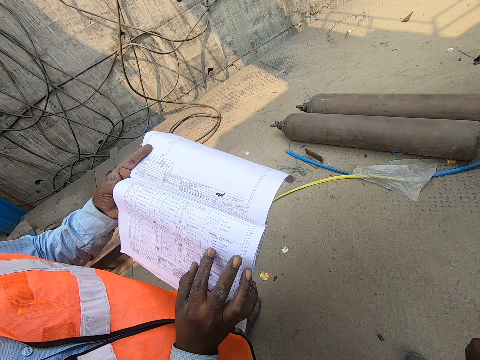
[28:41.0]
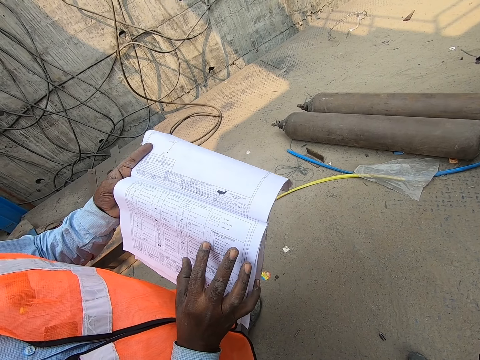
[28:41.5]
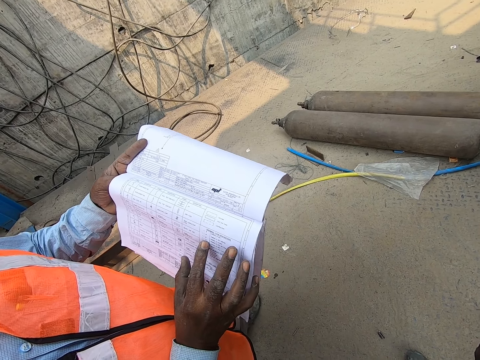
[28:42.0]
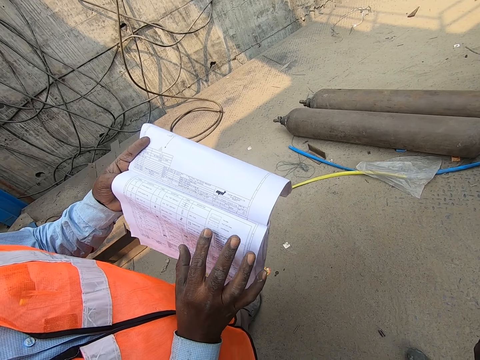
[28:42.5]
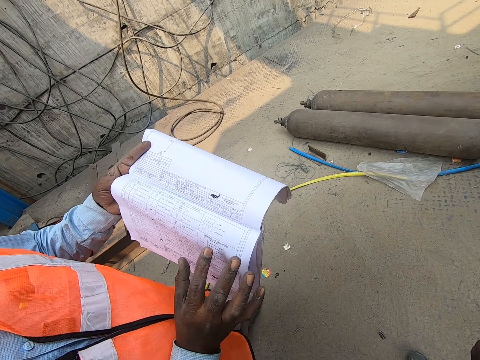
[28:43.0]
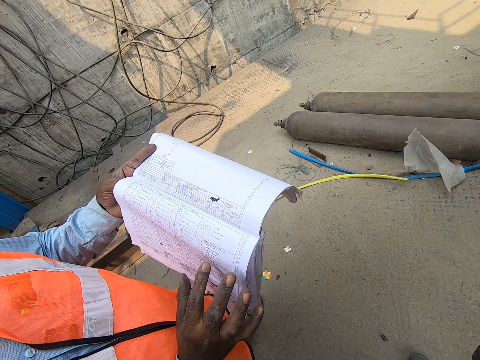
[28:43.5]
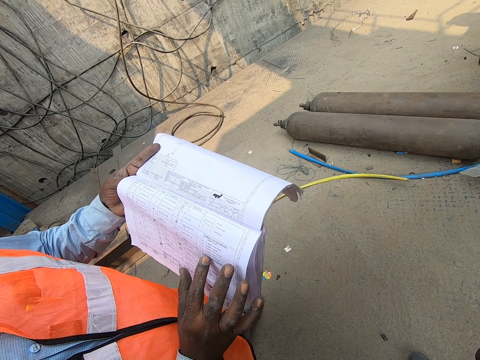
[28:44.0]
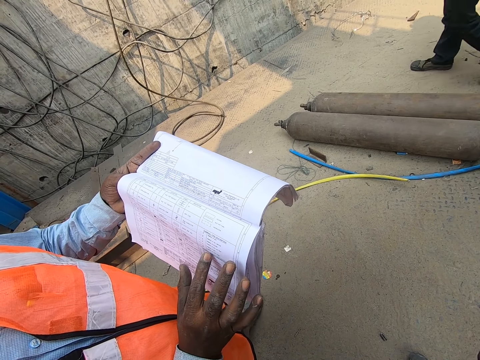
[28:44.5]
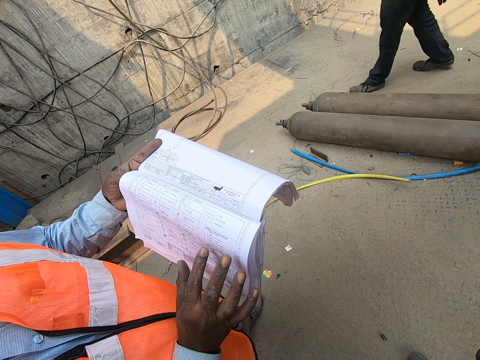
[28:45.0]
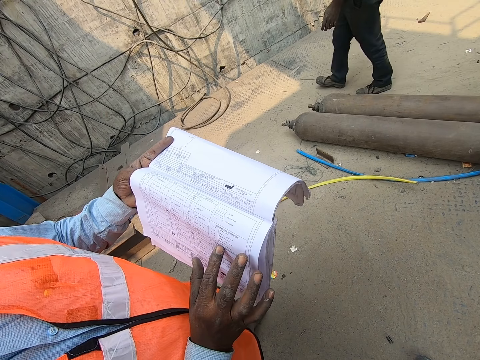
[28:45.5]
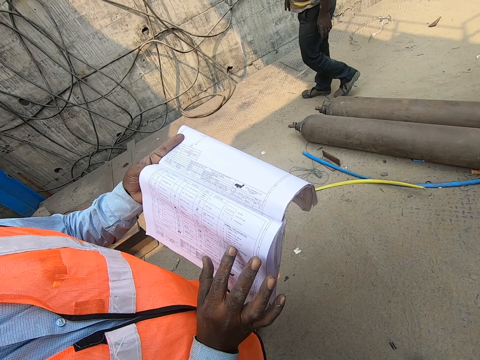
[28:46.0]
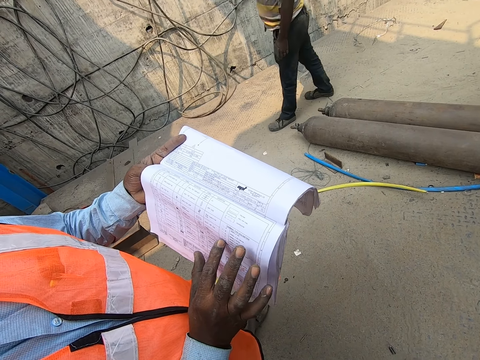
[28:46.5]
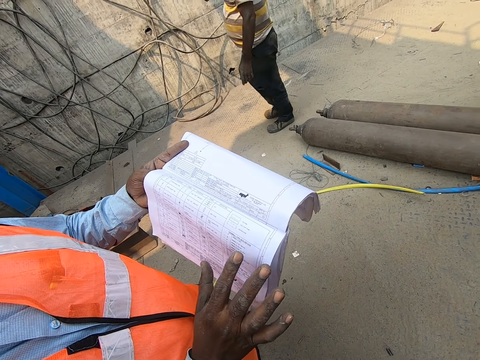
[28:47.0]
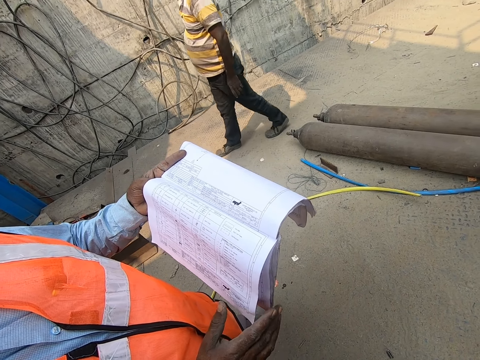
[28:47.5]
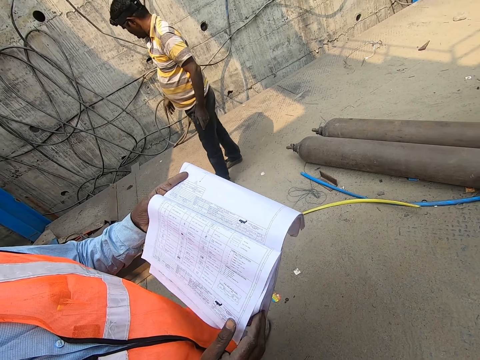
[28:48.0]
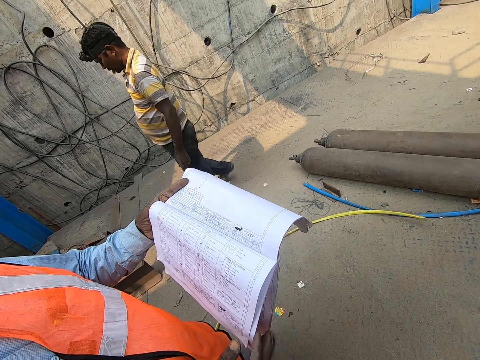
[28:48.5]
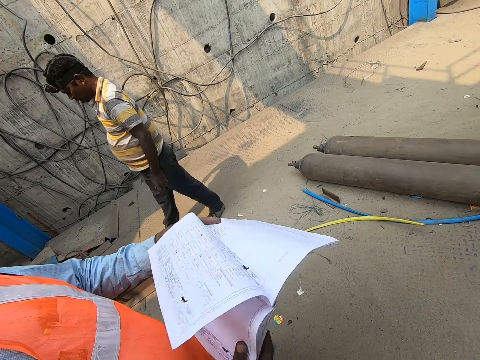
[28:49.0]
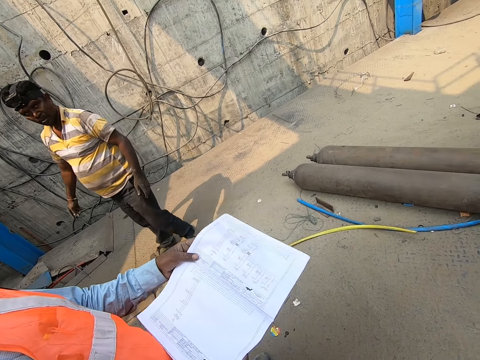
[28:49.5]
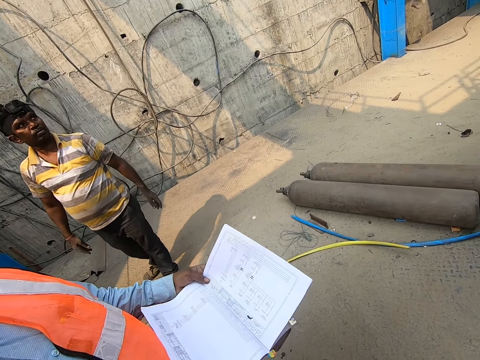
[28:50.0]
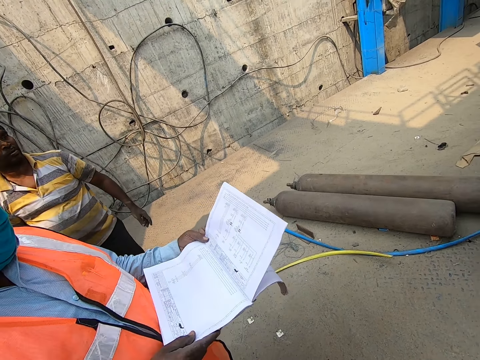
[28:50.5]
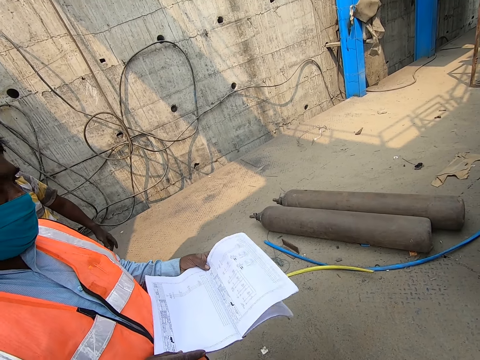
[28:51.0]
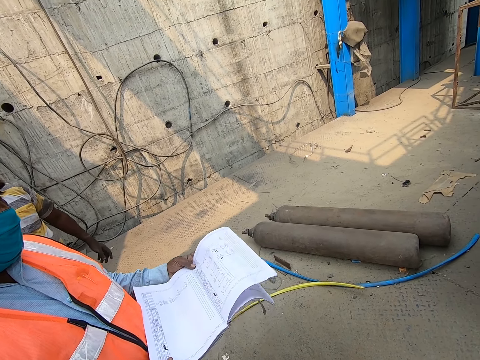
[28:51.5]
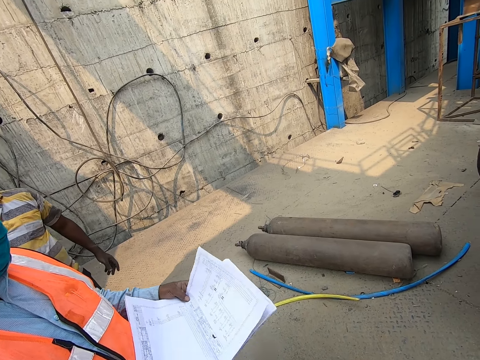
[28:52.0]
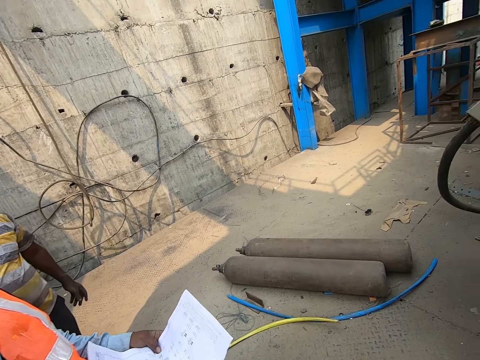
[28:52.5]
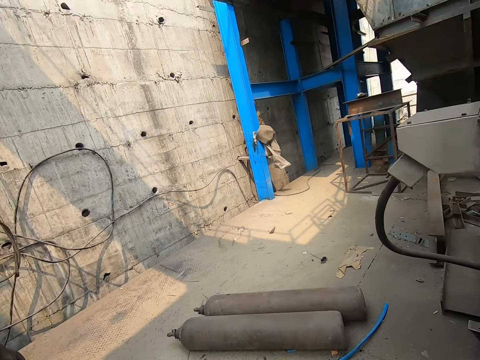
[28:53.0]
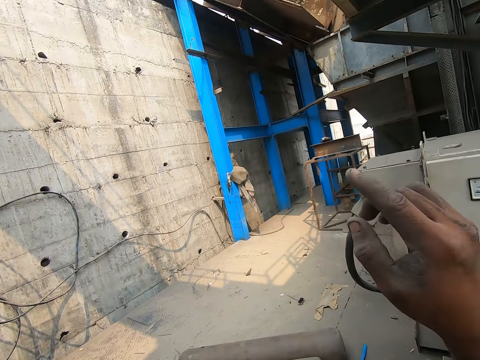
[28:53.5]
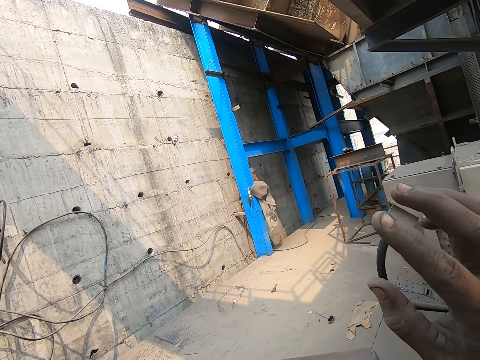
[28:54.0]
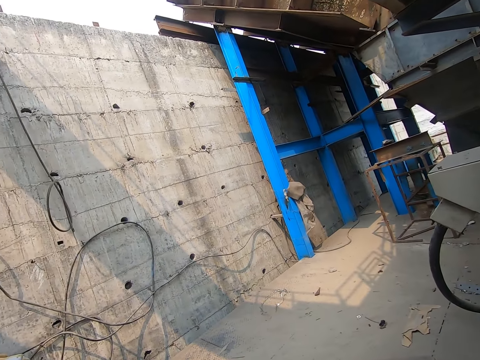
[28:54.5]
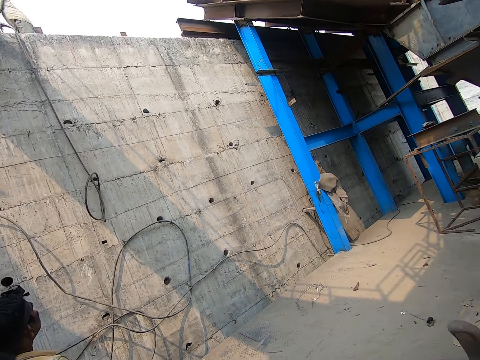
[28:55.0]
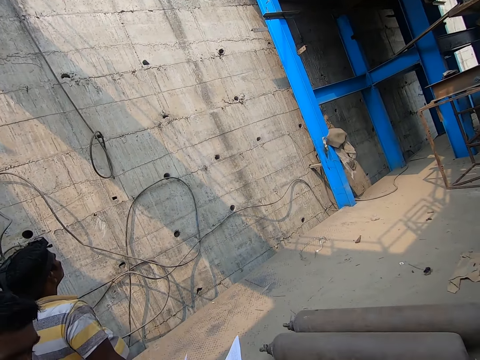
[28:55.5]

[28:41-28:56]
A man converses with the camera wearer. The camera wearer looks around. The man converses with the camera wearer. Another man walks towards the camera wearer and the first man. The camera wearer converses with the first man.

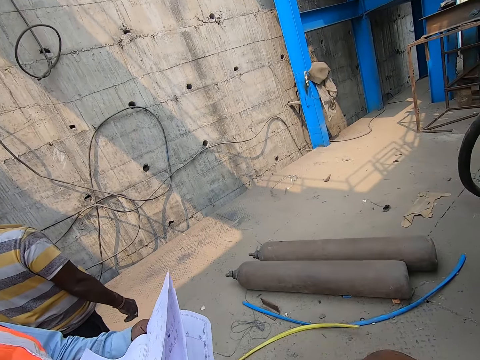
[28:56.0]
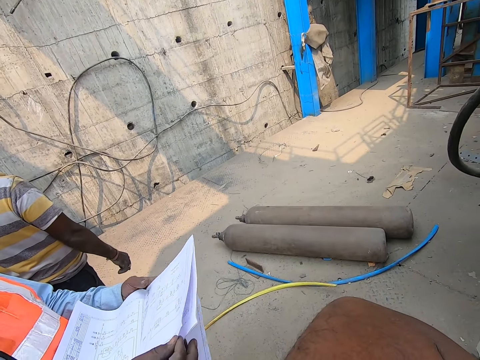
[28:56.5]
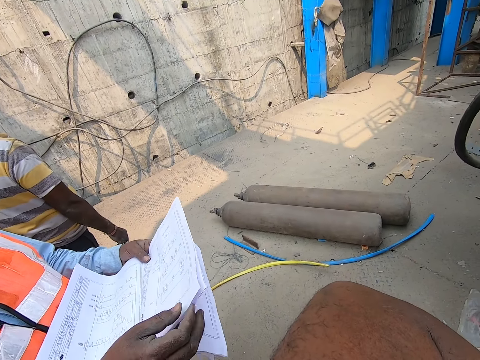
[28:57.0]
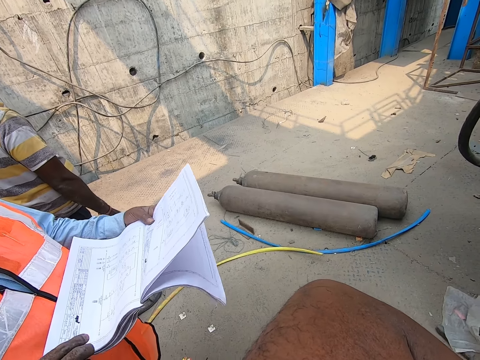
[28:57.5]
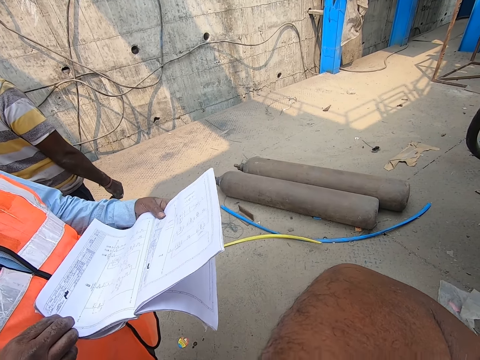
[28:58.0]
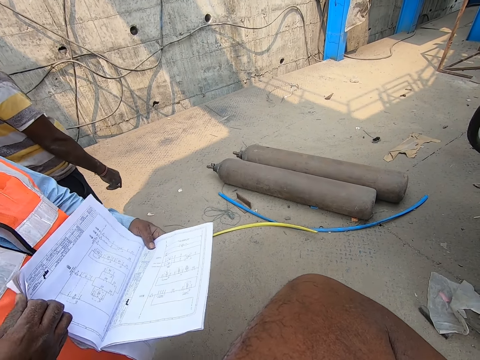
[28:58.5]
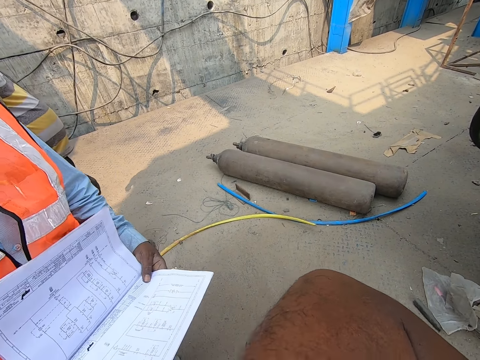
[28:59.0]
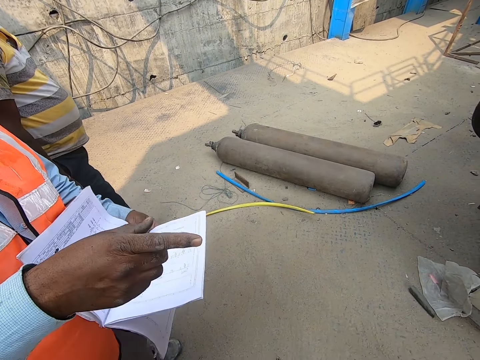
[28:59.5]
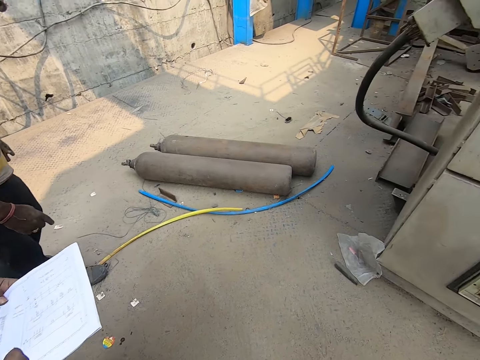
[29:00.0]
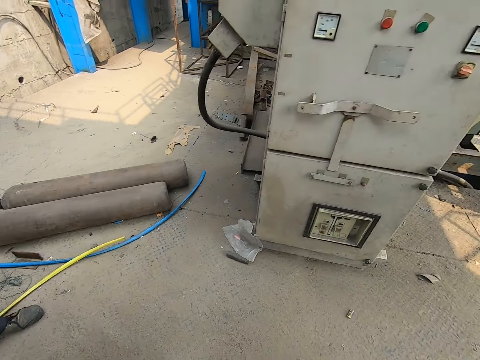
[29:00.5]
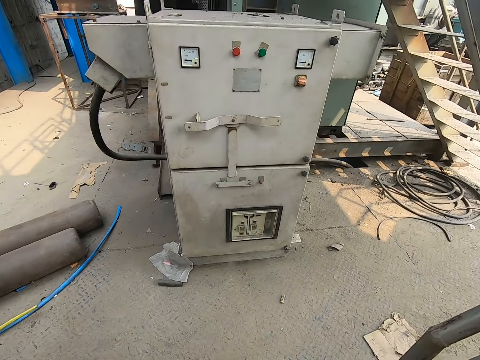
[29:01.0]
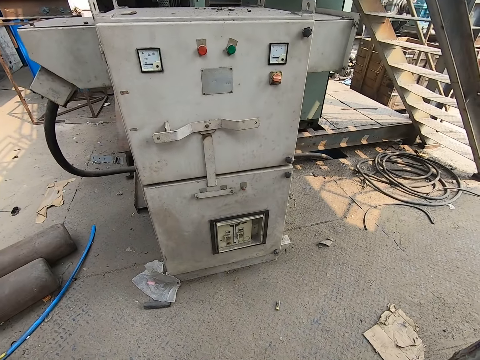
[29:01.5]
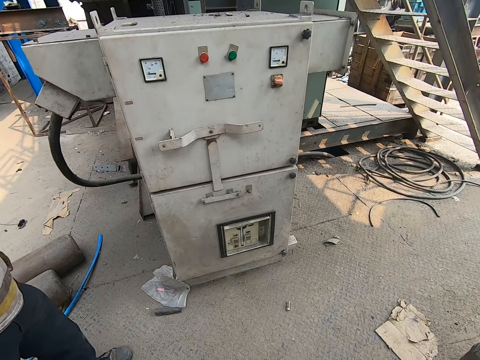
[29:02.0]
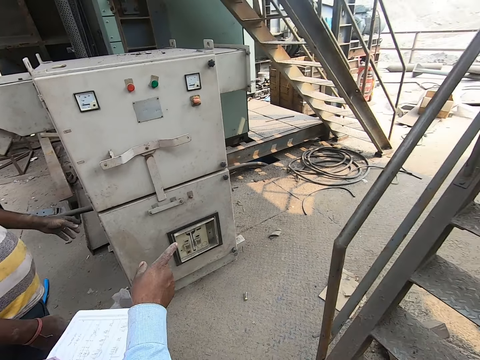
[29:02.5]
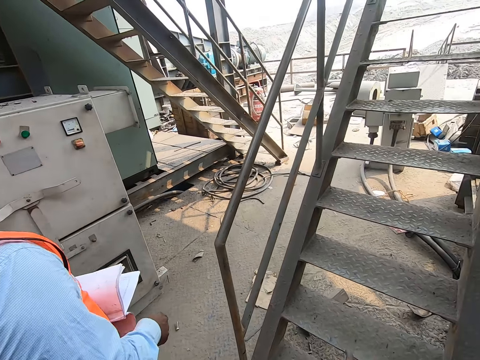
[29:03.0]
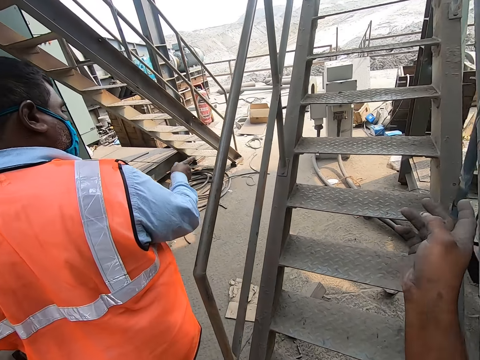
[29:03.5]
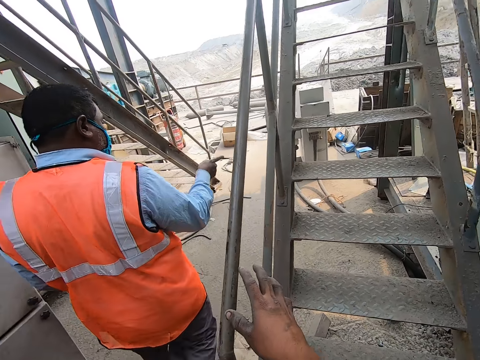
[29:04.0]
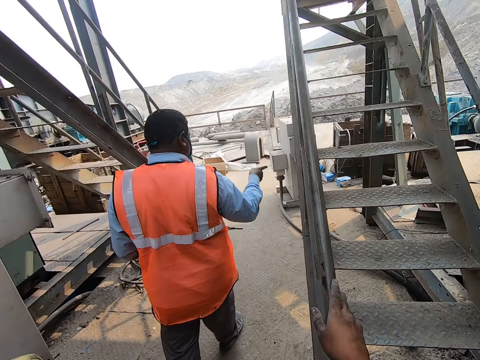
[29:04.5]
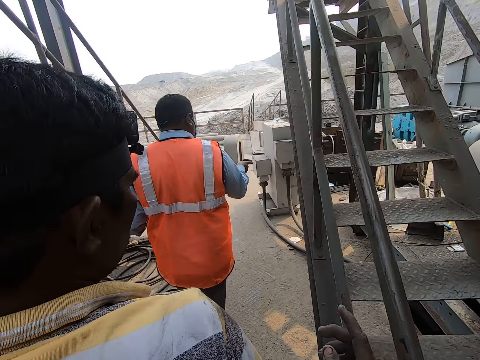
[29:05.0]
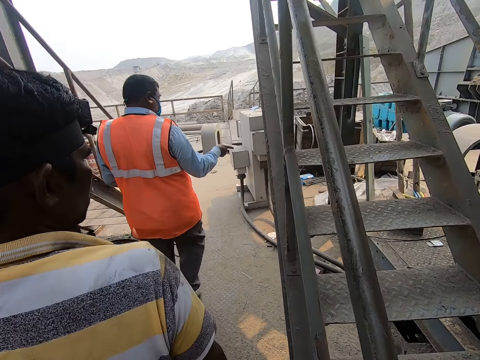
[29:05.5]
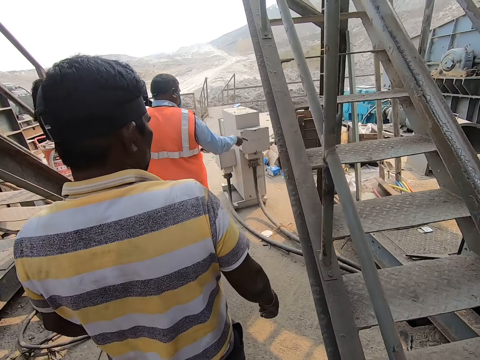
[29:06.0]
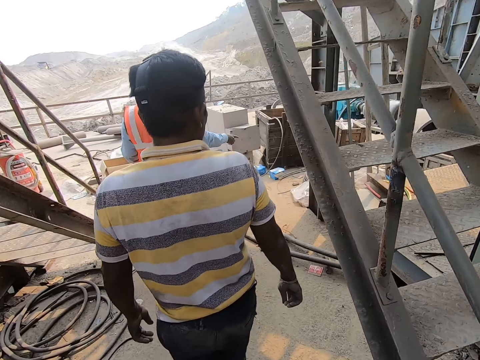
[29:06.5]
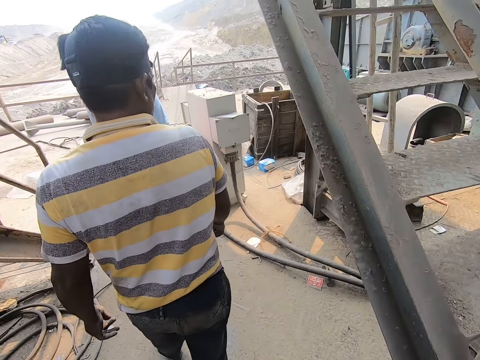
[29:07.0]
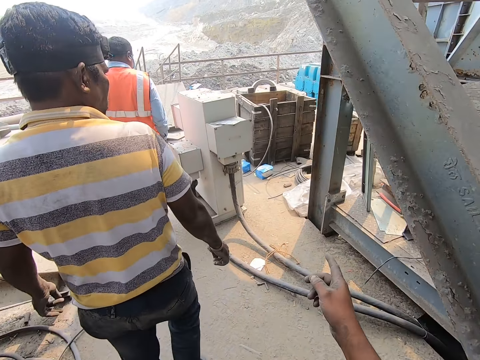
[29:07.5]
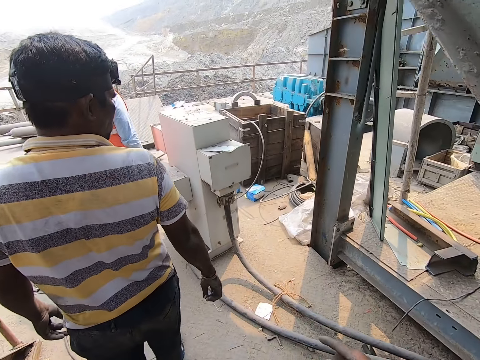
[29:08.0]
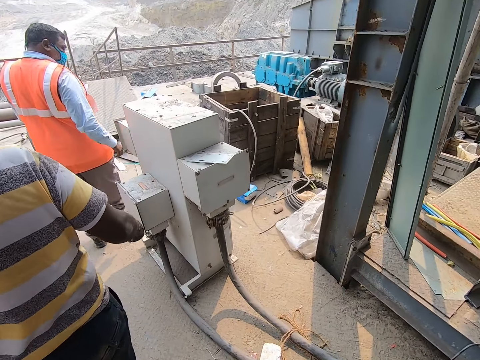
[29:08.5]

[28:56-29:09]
The camera wearer looks around. He walks on the site with a man and another man. He touches a rail or stairs with his right hand. He removes his right hand from the rail.
